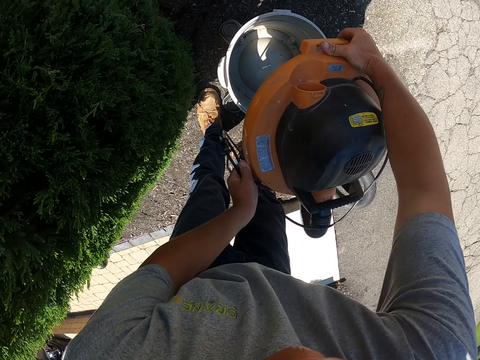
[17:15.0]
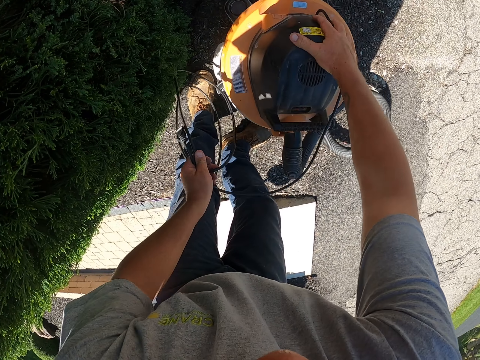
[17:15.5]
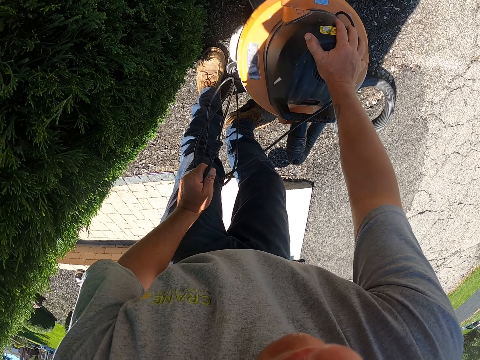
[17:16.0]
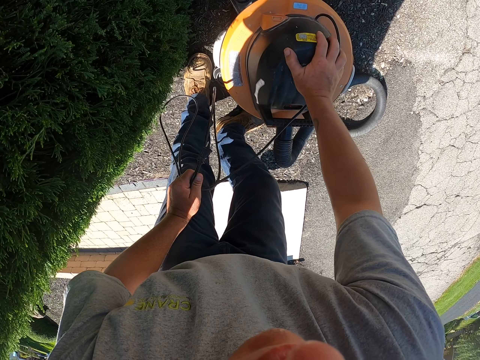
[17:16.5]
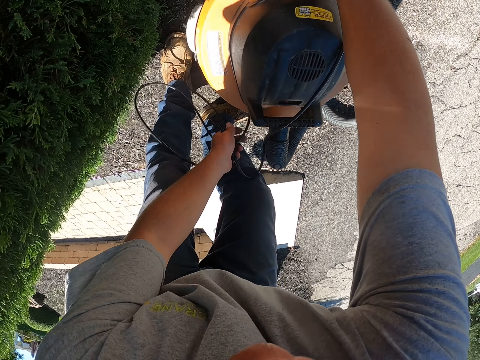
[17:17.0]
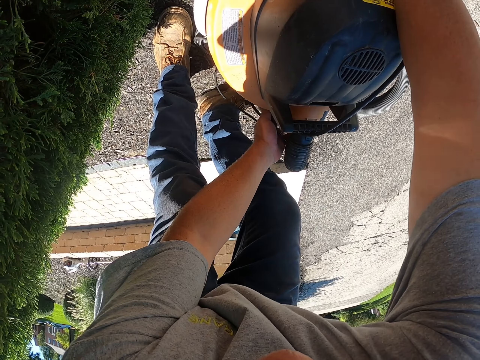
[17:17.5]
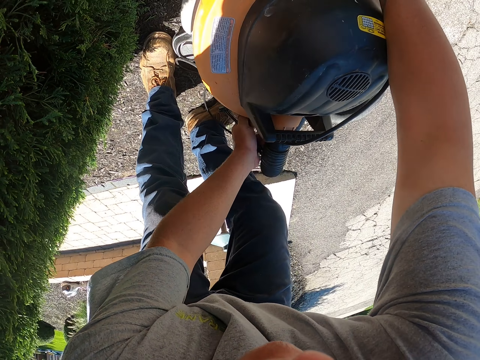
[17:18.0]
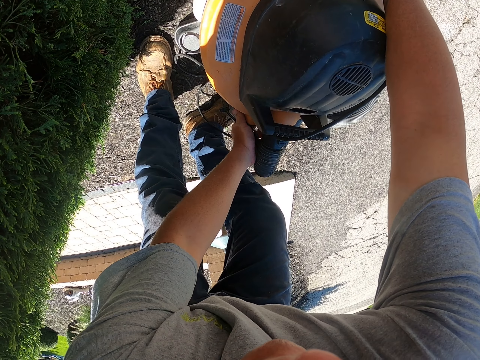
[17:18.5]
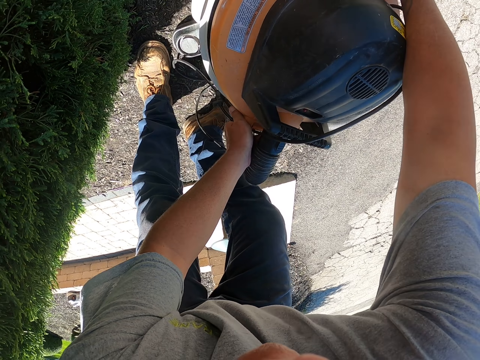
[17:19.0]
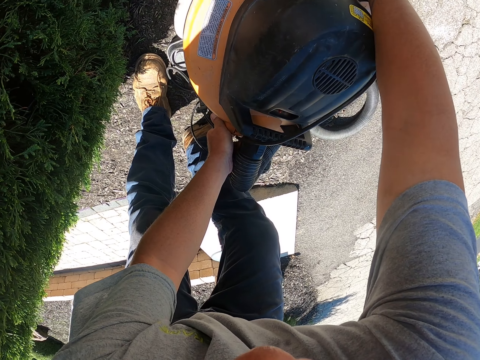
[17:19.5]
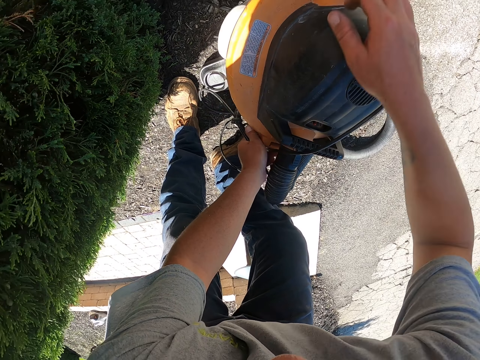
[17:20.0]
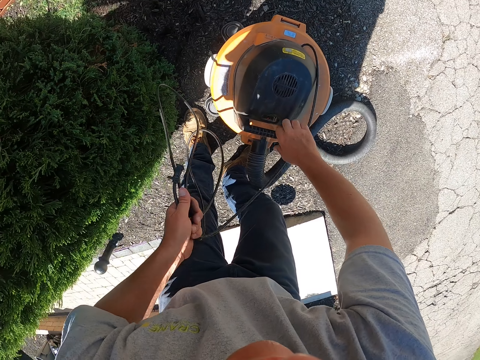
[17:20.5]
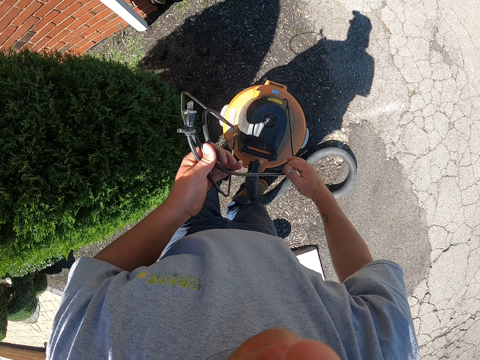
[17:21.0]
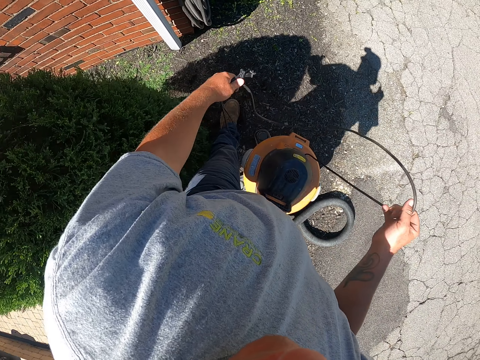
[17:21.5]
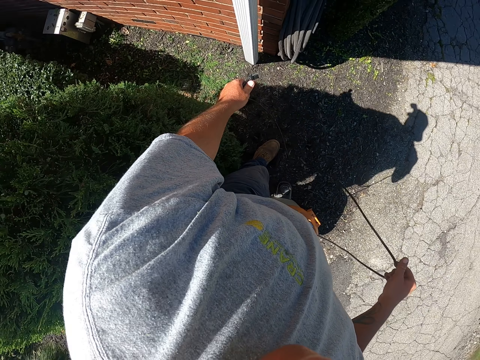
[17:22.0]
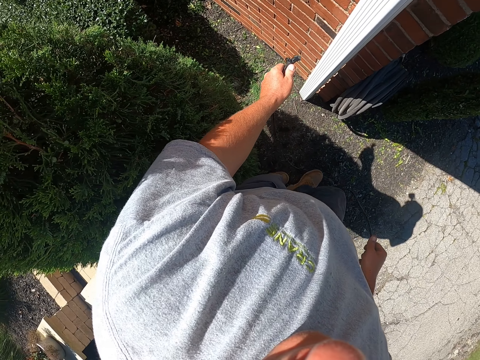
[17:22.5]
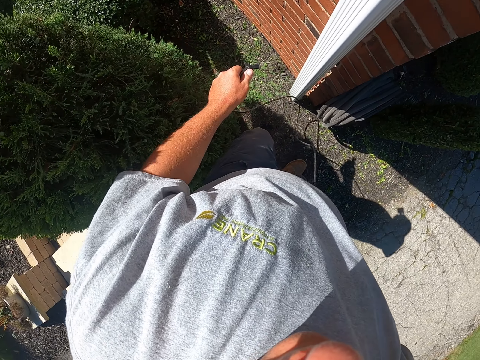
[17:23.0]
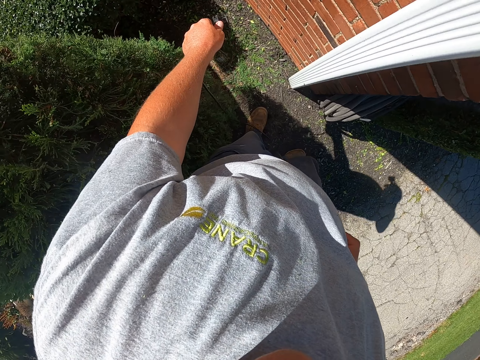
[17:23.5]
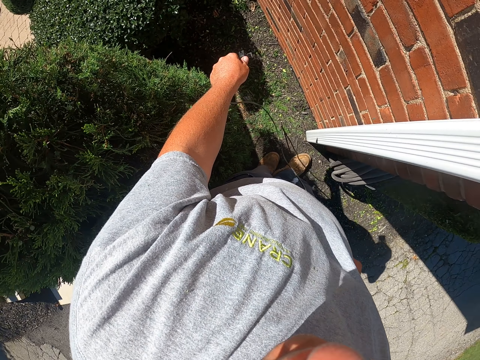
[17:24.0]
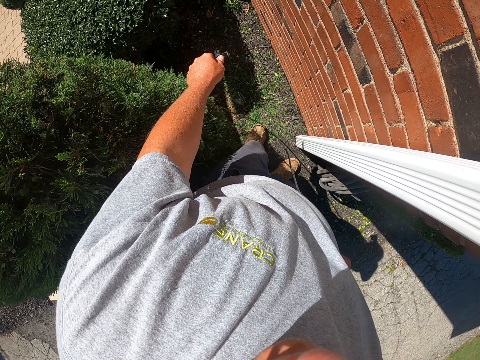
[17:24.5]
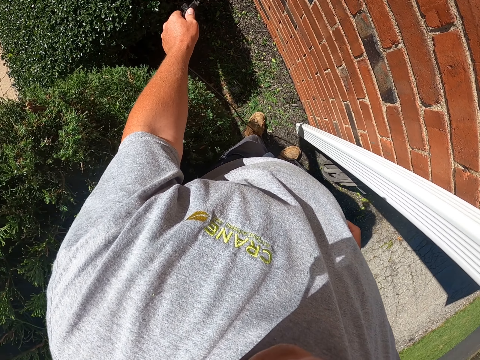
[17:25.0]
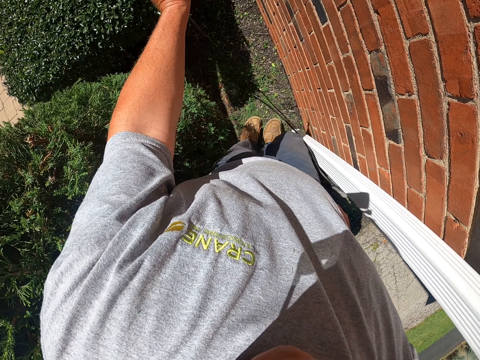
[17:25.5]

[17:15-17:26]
The camera wearer puts the lid on the container. They close the vacuum cleaner with the vacuum lid. They adjust the lid. They tighten the lid. They hold the cable with both hands. They straighten the wire. They move the legs and step forward.

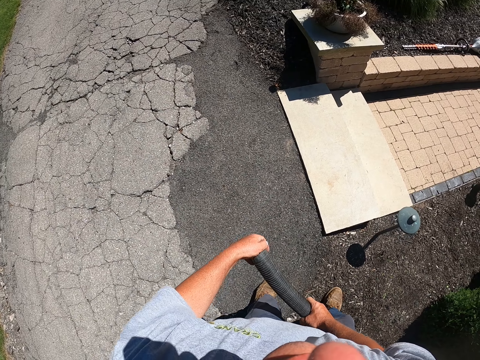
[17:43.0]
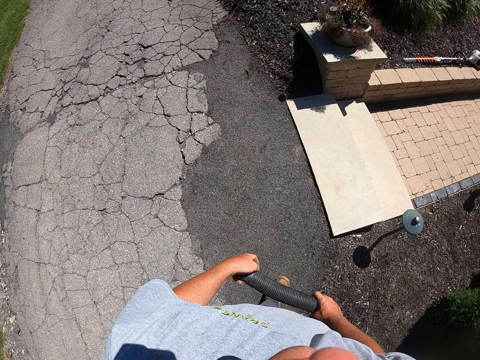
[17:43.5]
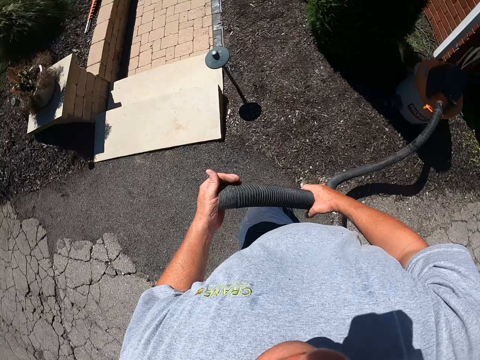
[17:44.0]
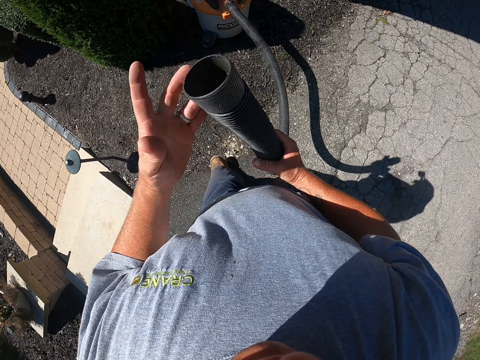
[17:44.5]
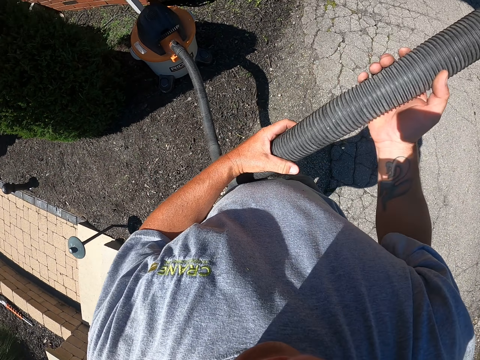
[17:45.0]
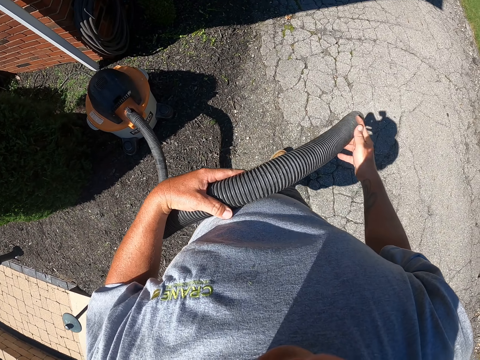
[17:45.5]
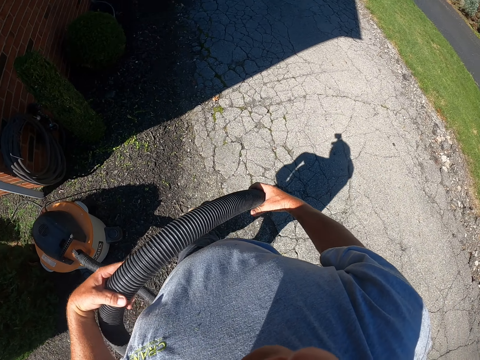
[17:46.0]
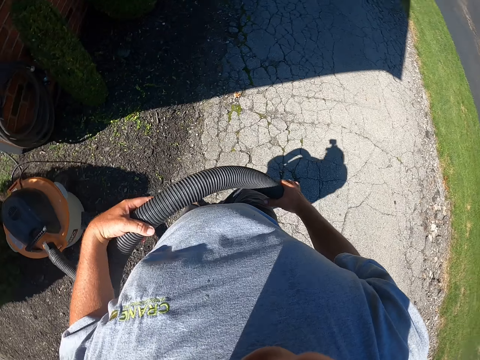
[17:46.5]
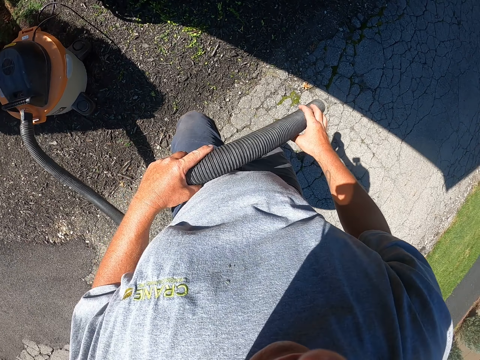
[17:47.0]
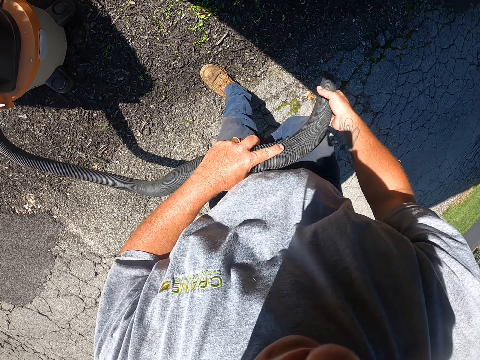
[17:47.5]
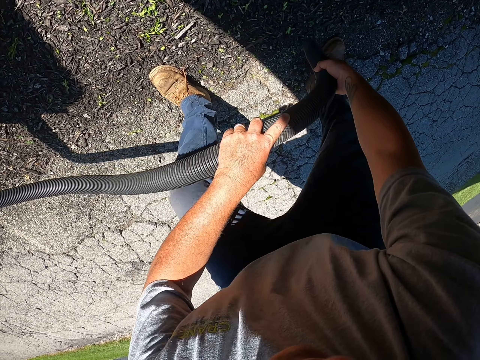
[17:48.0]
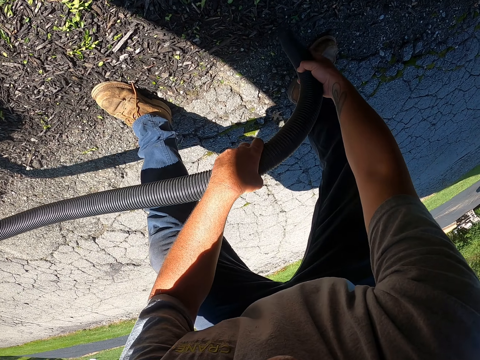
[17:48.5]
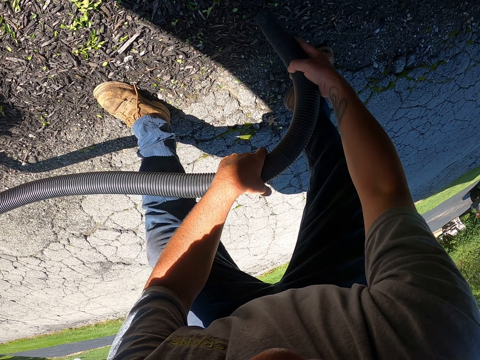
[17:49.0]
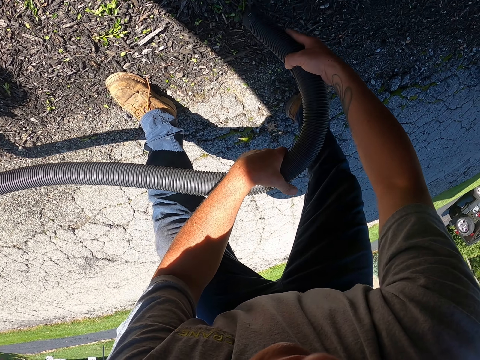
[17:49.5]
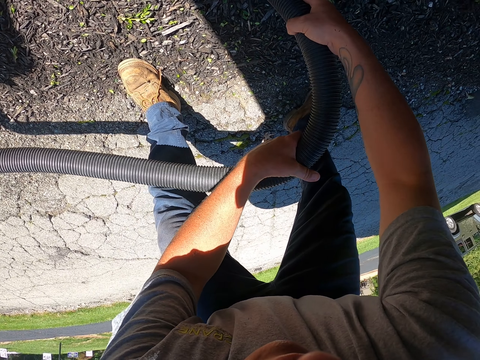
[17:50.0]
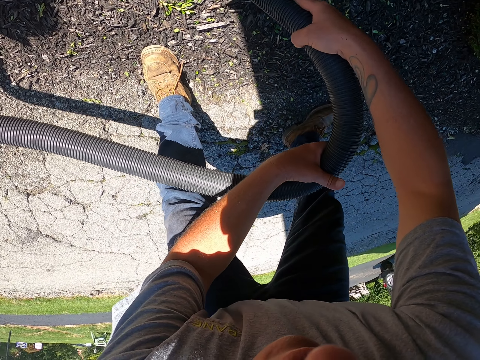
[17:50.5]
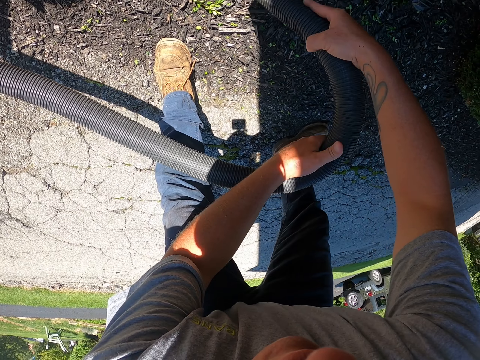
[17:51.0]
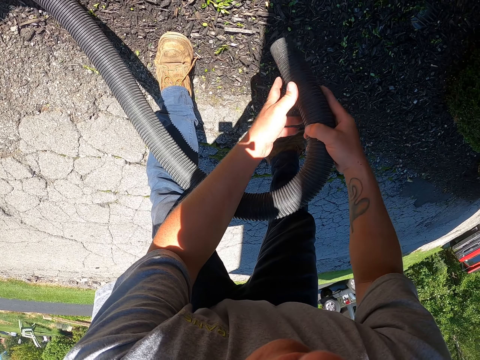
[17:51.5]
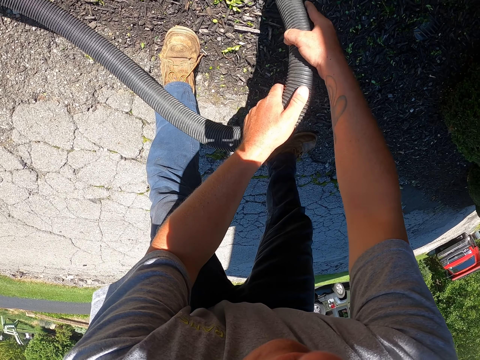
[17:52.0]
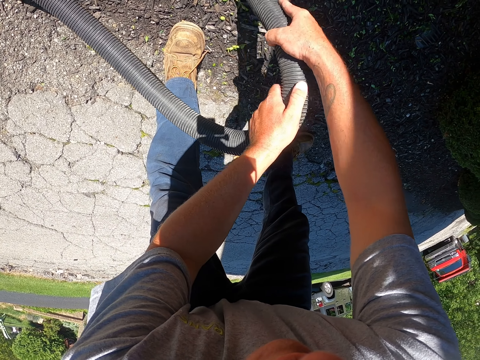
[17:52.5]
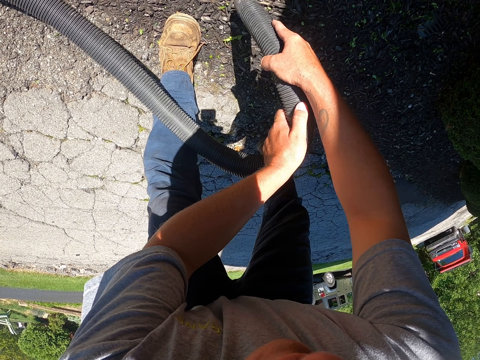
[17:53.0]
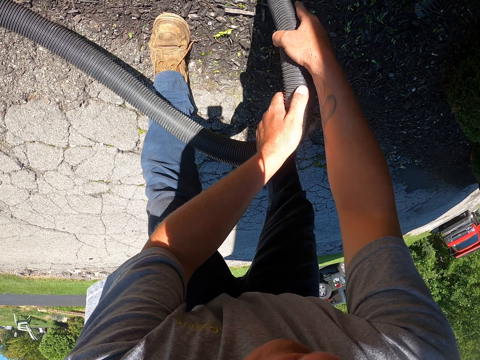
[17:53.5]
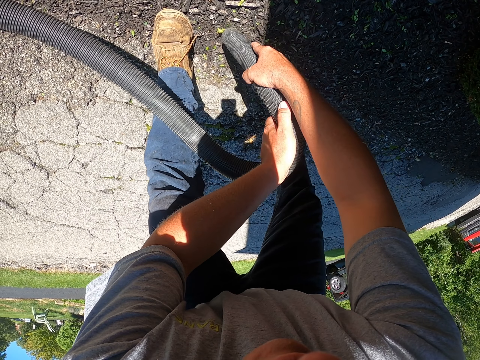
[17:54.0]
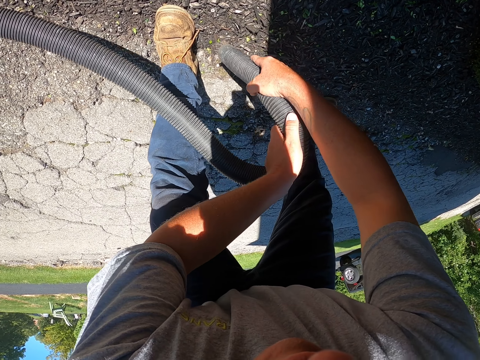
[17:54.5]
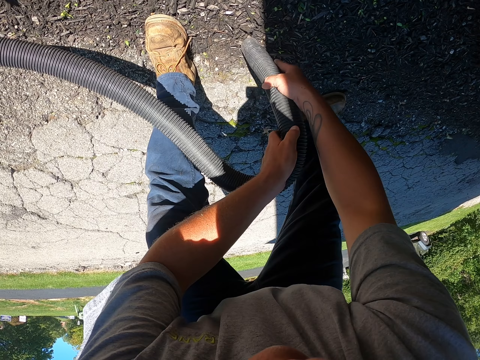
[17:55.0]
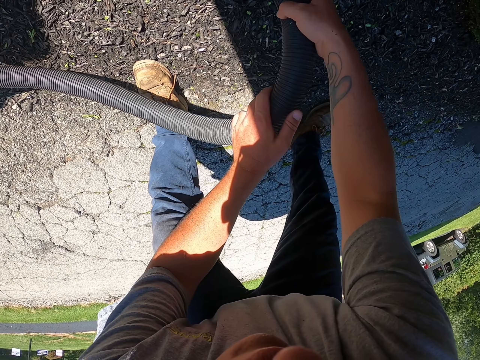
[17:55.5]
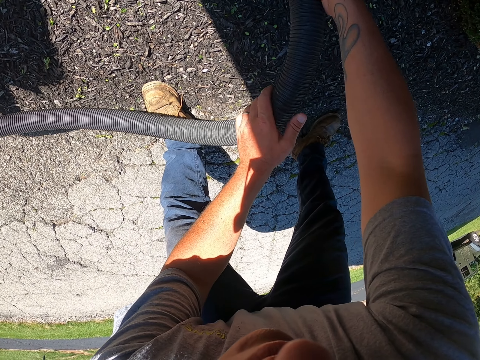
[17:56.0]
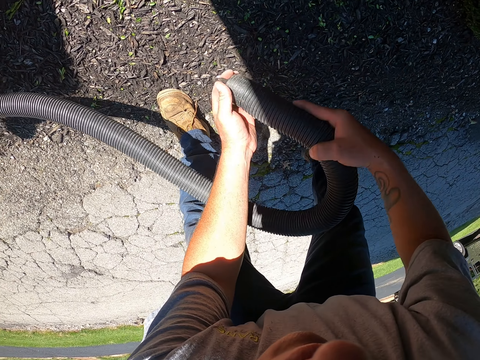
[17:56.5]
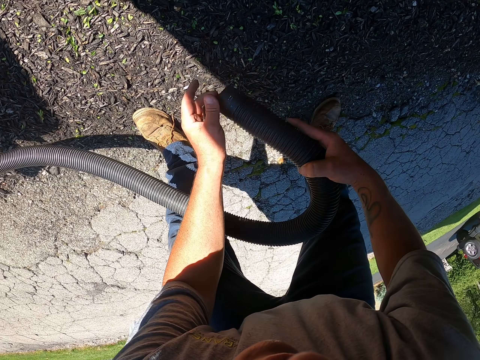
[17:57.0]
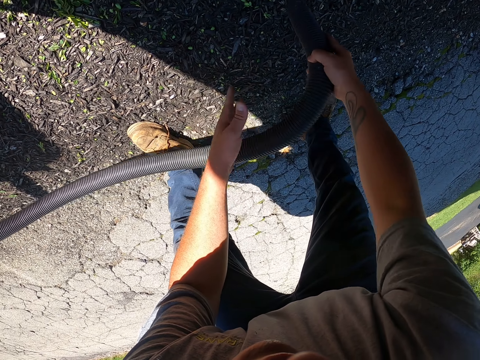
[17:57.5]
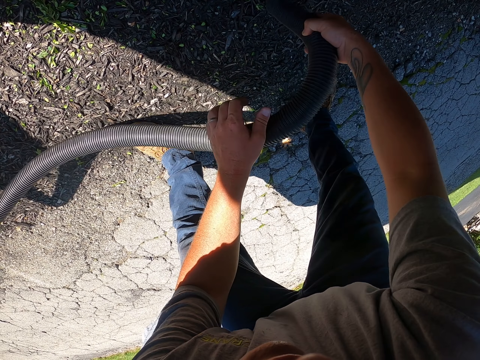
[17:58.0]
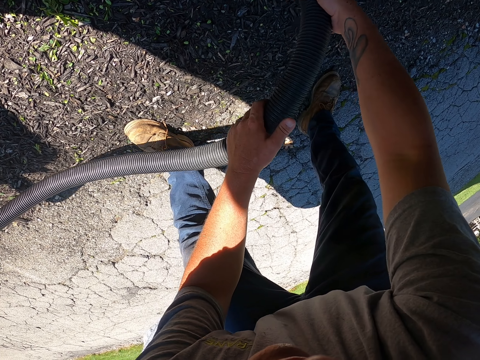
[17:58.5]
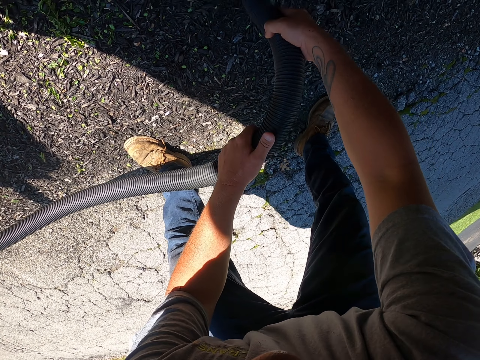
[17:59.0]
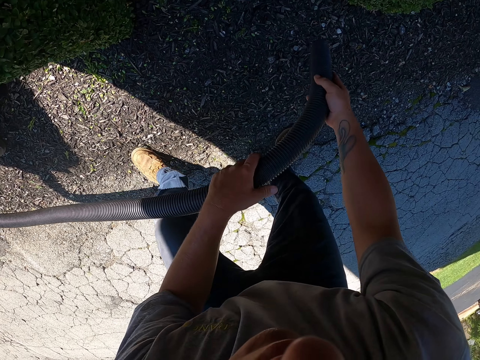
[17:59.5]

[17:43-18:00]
The camera wearer touches the pipe. He closes the vacuum cleaner pipe nozzle with his left hand. He touches the pipe again. He stops closing the vacuum cleaner pipe nozzle with his left hand. He holds the pipe with both hands. He steps forward. He cleans the garden with the garden vacuum. He removes the left hand from the pipe. He stops cleaning. He touches the pipe with the left hand. He stops cleaning. He cleans using the vacuum cleaner. He holds the pipe. He removes the left hand from the pipe. He touches the pipe. He pushes the dust in the vacuum cleaner pipe with the left hand. He cleans the garden with the garden vacuum. He holds the pipe with both hands.
